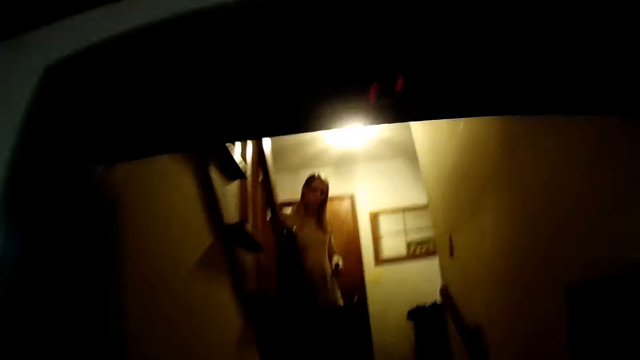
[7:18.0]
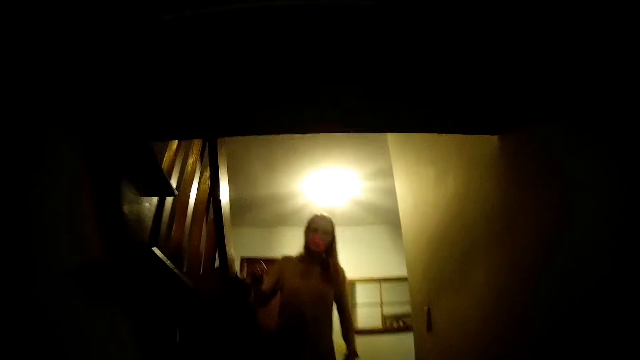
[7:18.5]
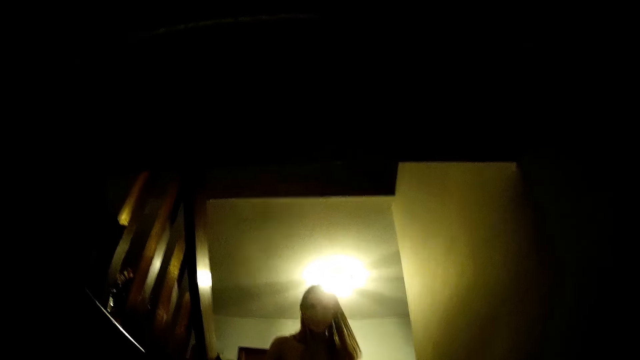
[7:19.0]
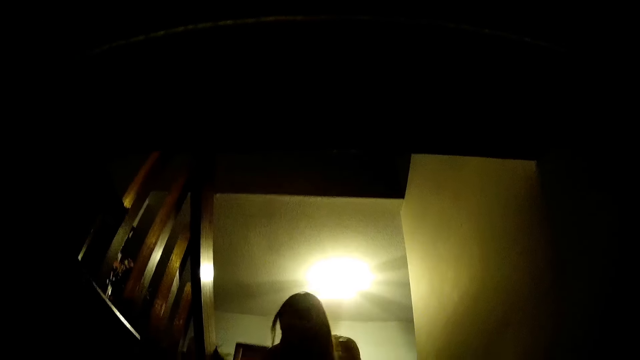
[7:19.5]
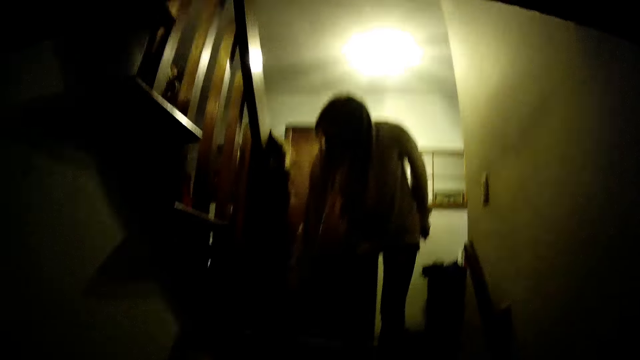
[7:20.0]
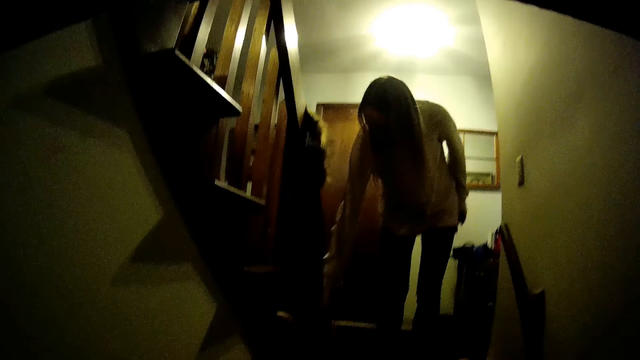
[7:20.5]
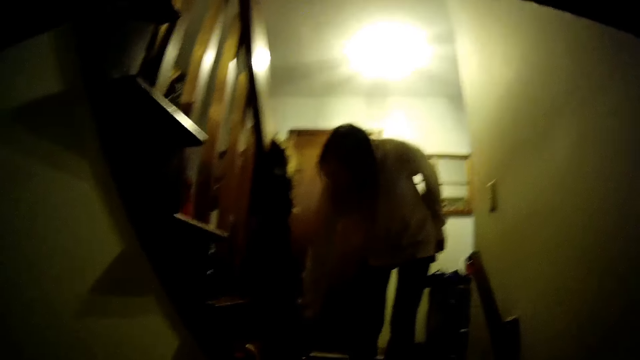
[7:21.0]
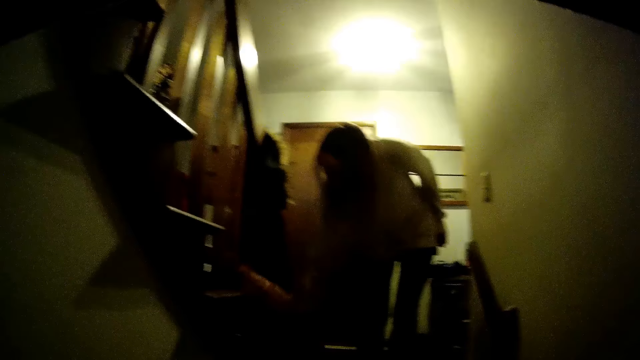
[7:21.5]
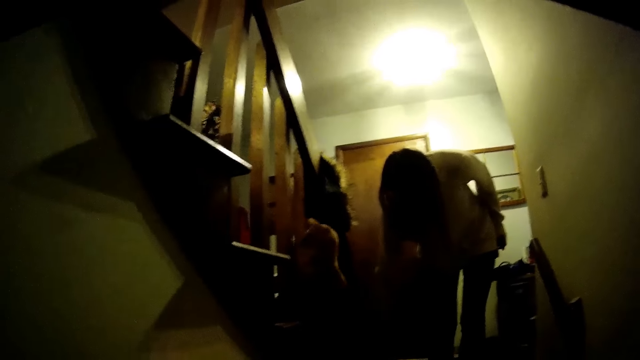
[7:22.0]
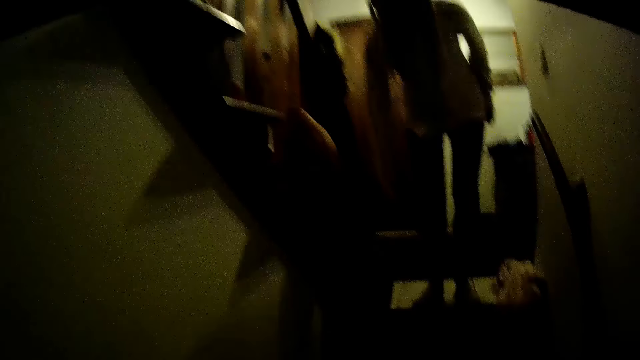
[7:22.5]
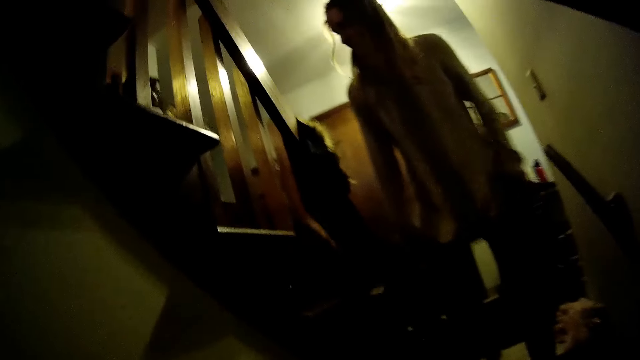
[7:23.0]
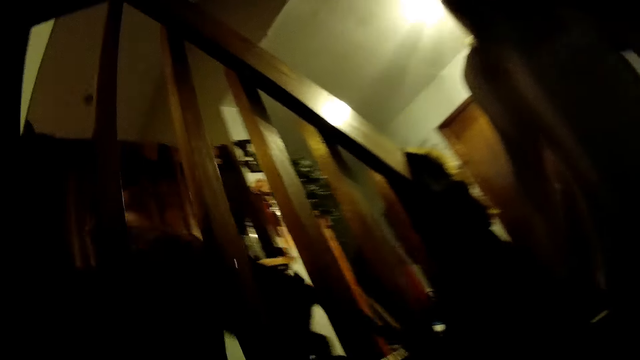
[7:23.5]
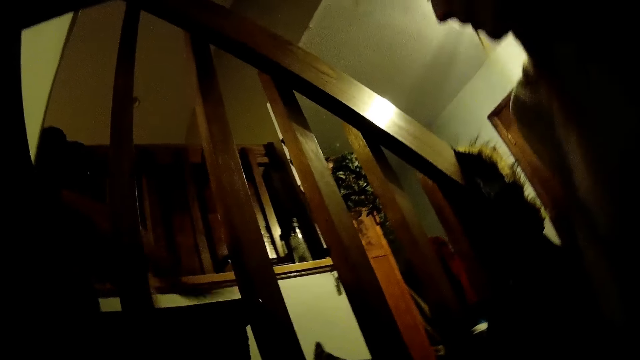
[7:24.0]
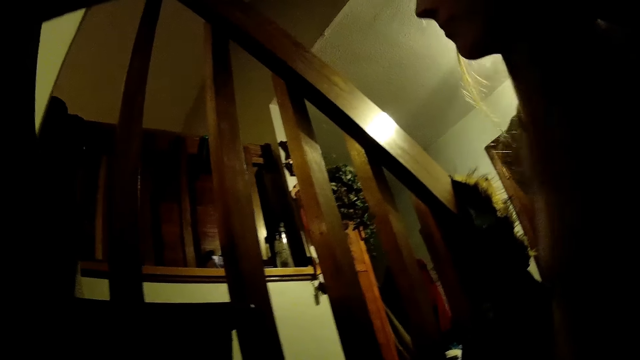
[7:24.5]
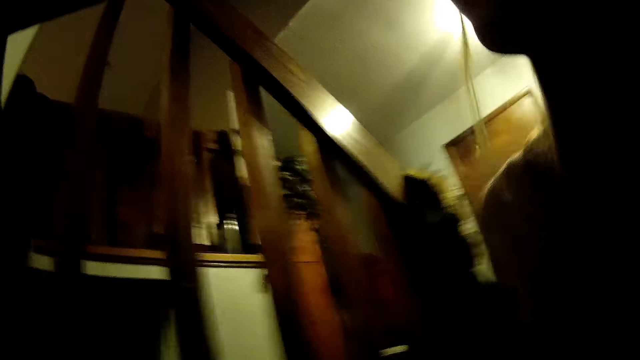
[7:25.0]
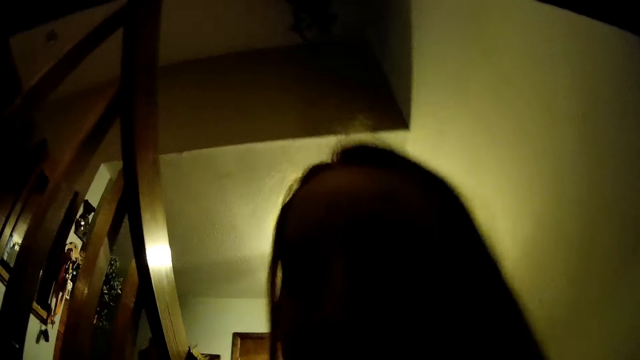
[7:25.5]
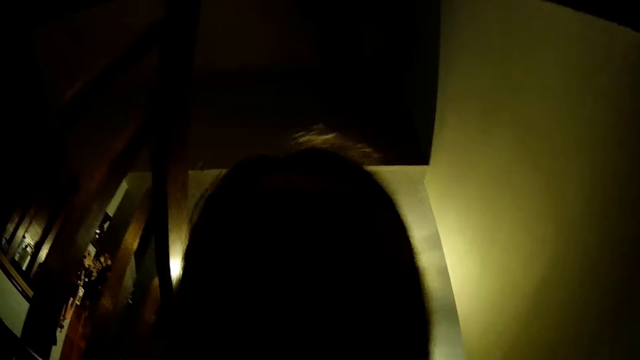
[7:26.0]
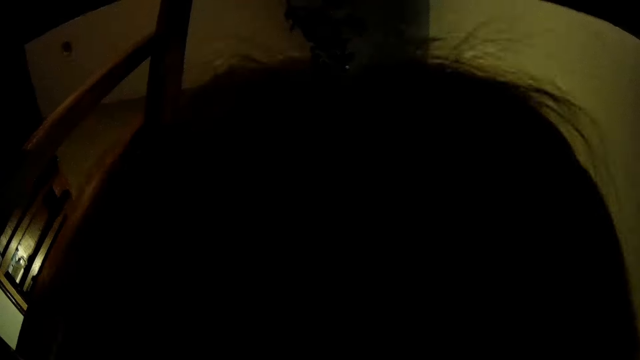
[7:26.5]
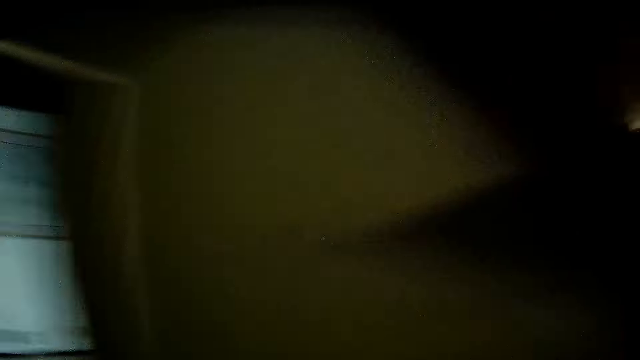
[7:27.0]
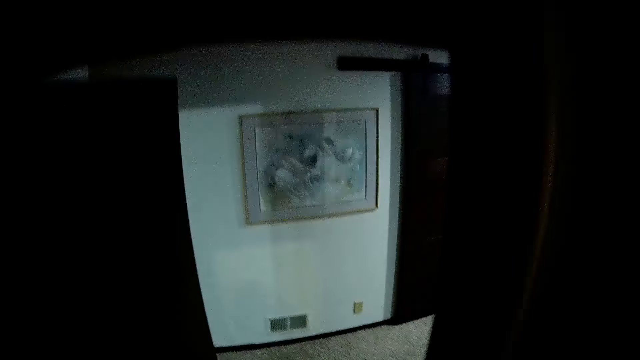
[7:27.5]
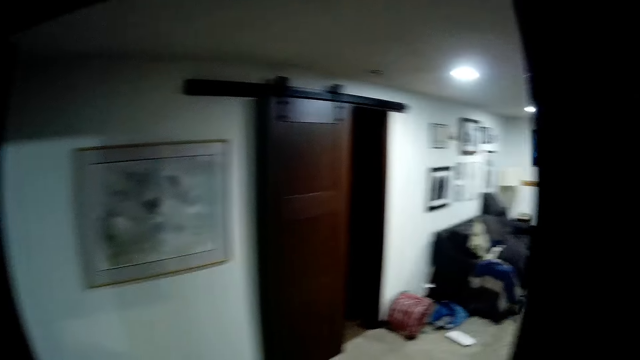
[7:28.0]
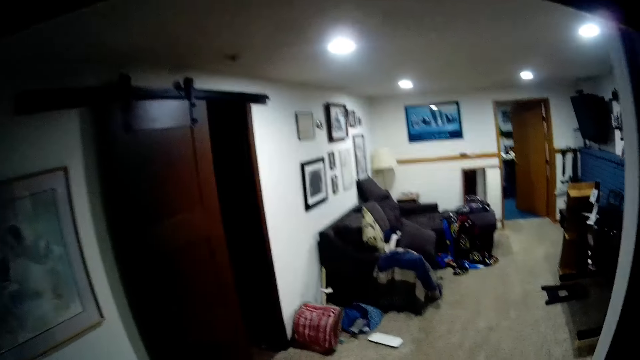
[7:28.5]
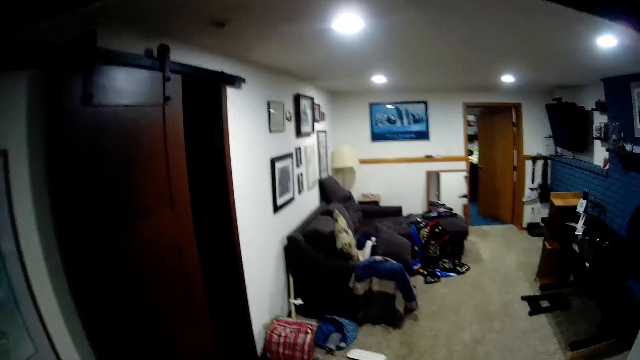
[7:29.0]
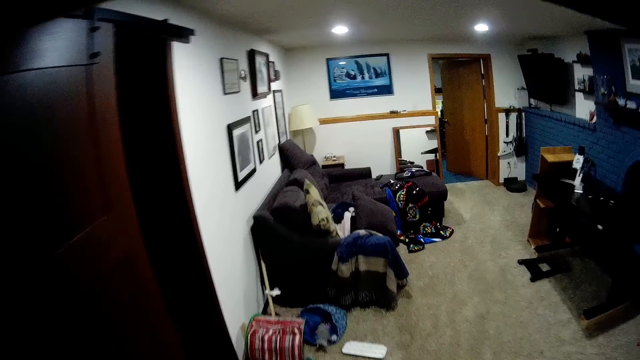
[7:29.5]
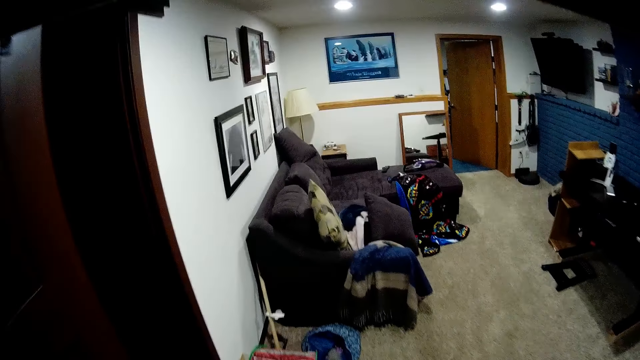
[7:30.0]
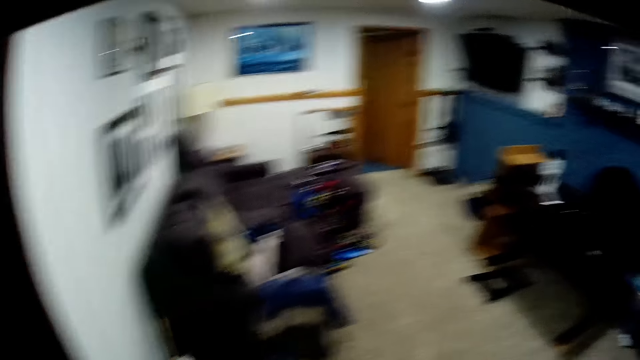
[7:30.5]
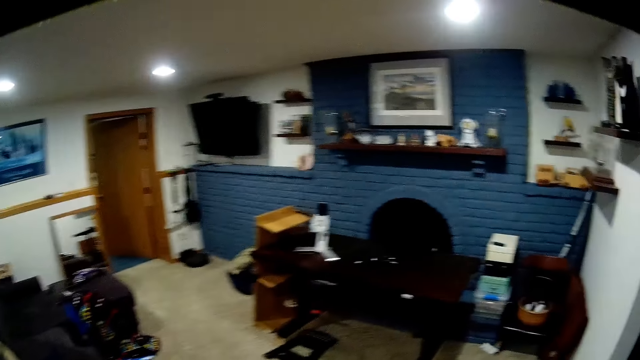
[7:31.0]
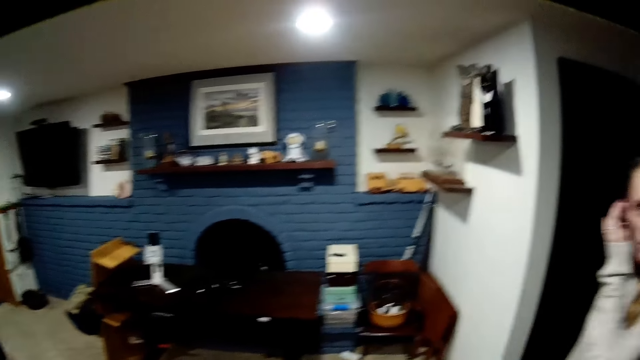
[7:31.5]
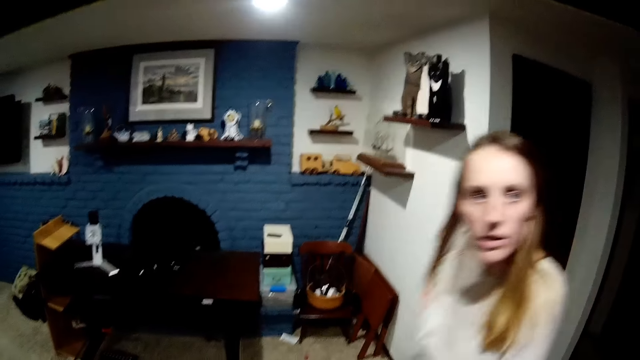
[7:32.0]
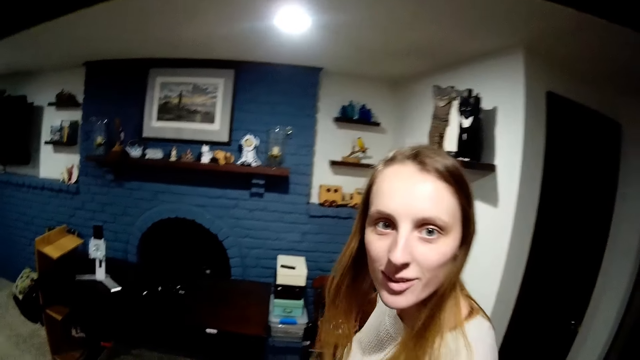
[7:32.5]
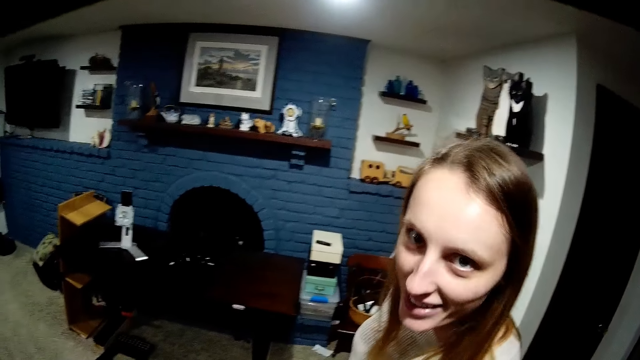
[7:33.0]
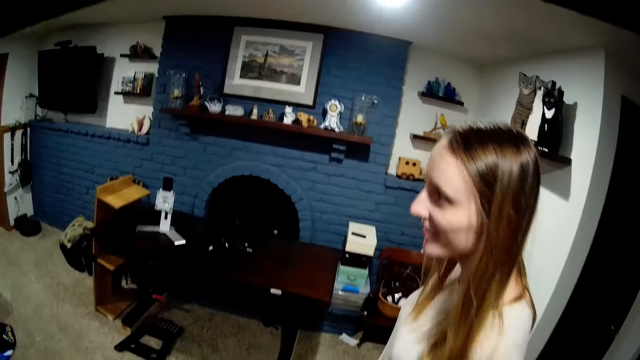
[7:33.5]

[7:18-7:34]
The woman plays with a cat. The woman touches the cat. The camera wearer interacts with the woman.
